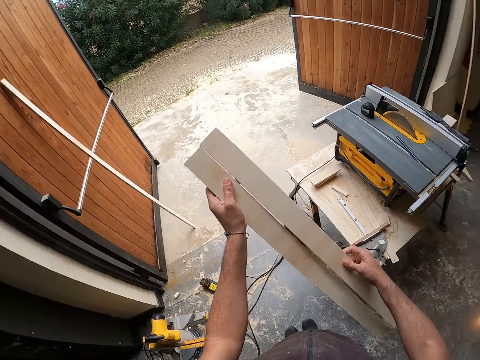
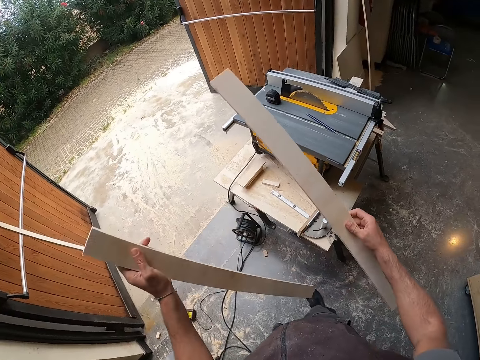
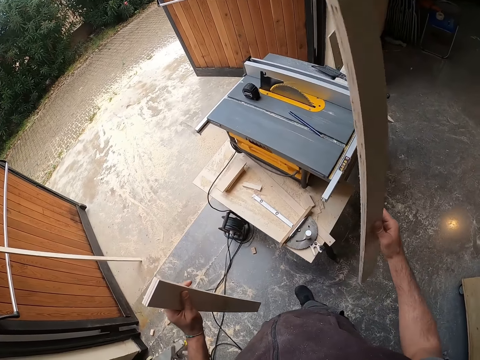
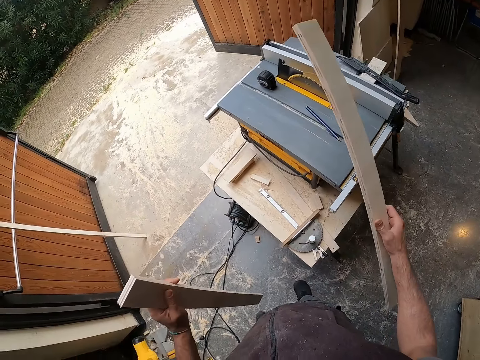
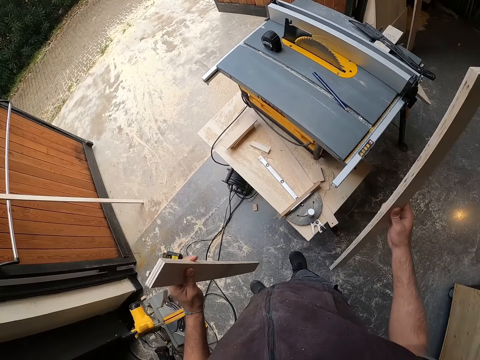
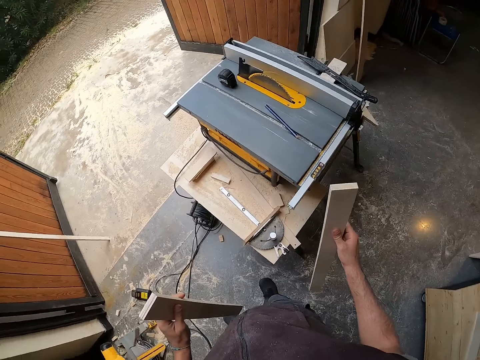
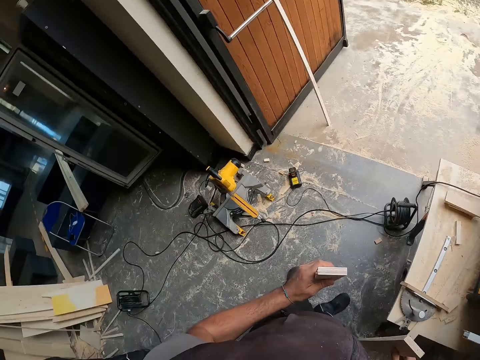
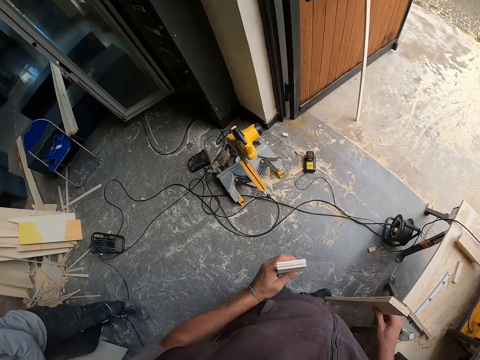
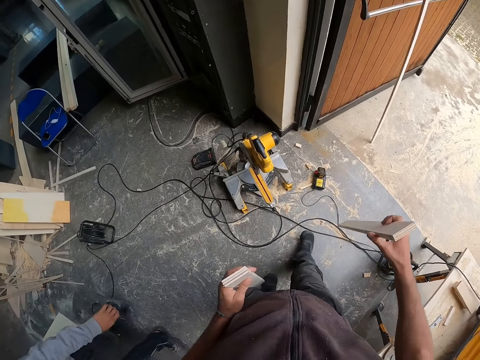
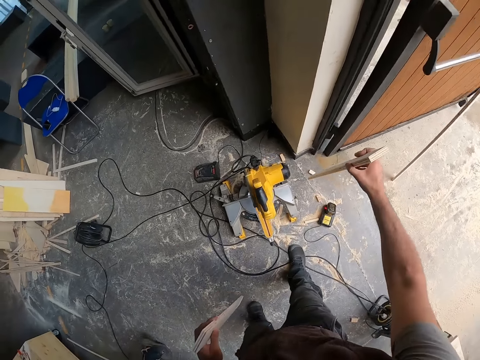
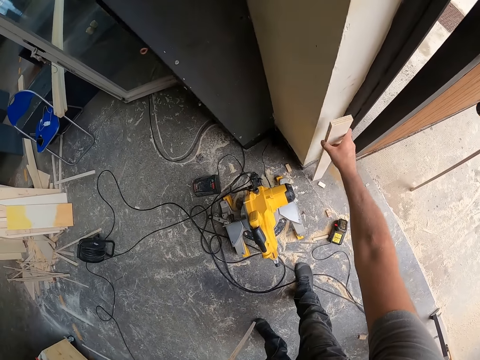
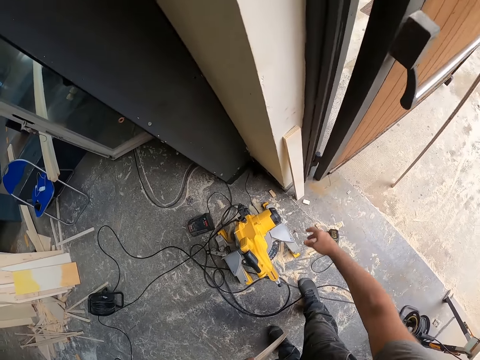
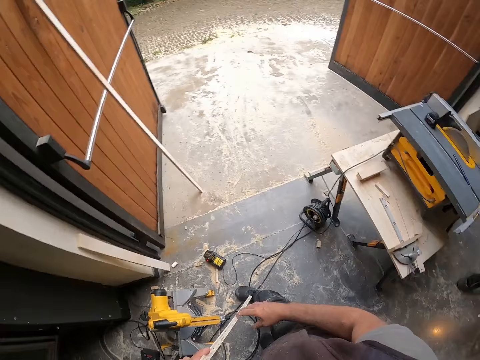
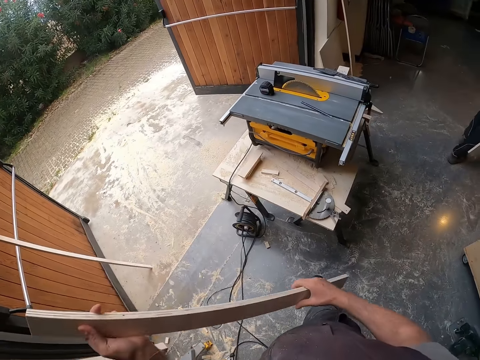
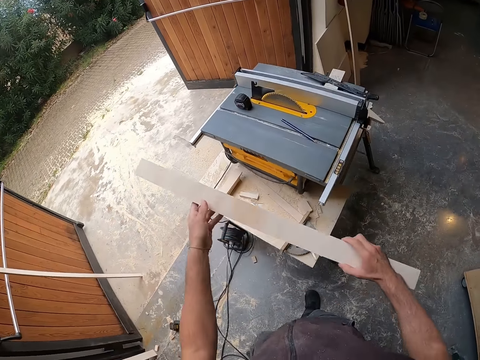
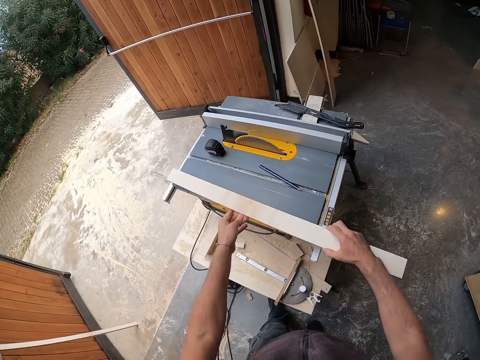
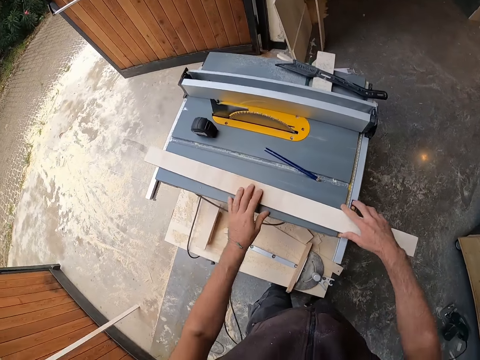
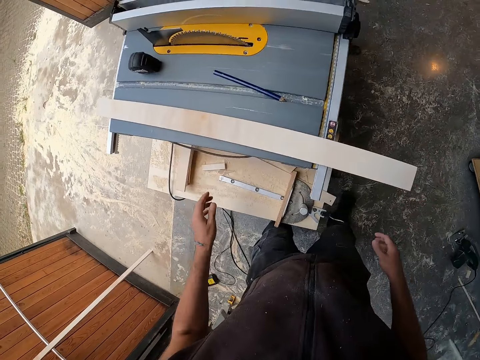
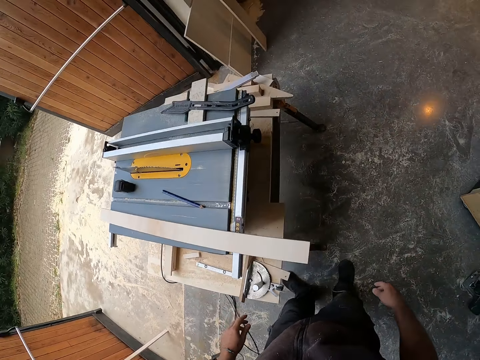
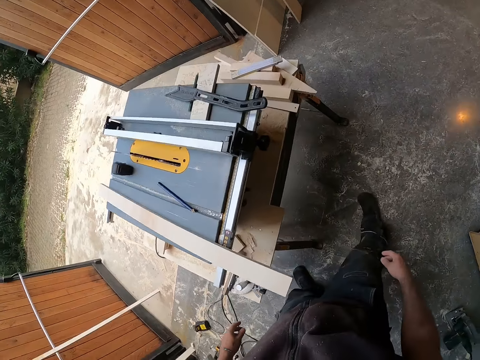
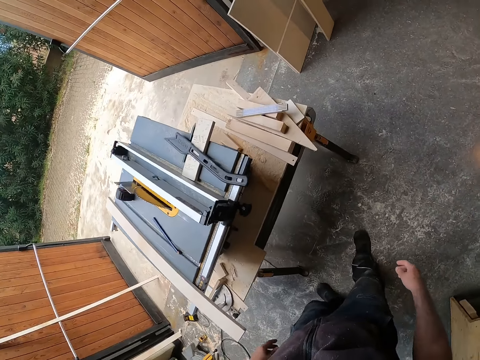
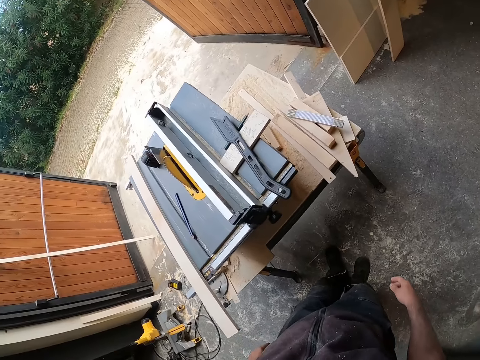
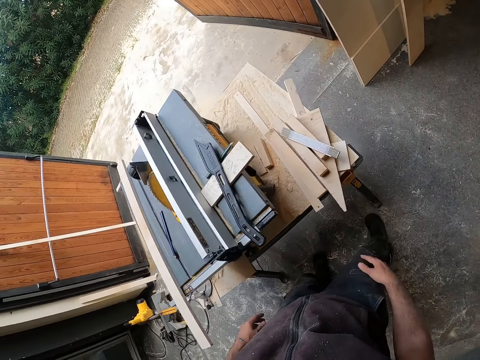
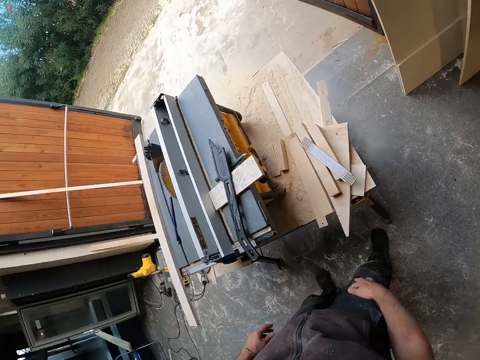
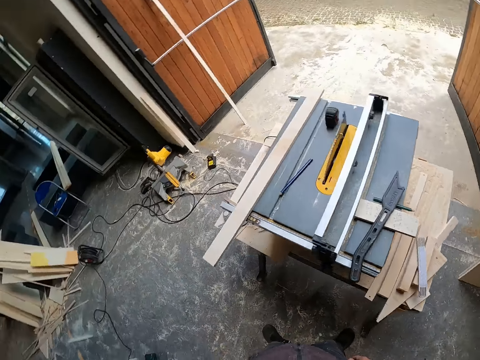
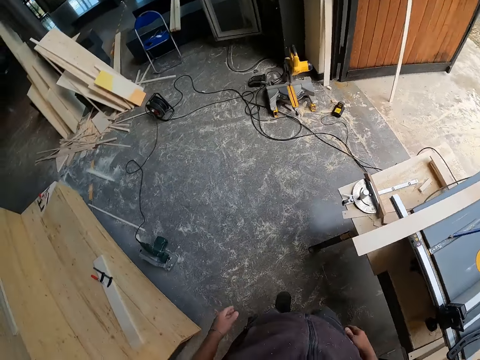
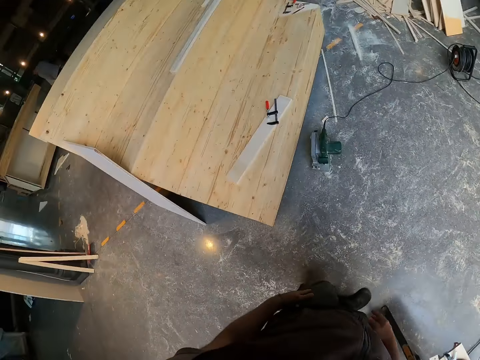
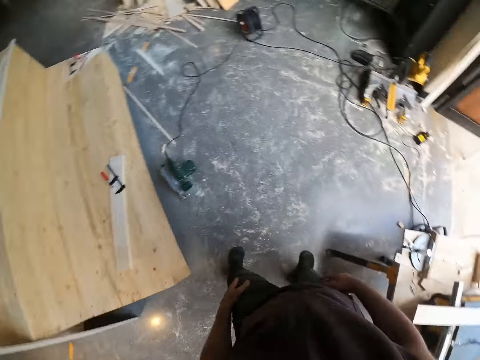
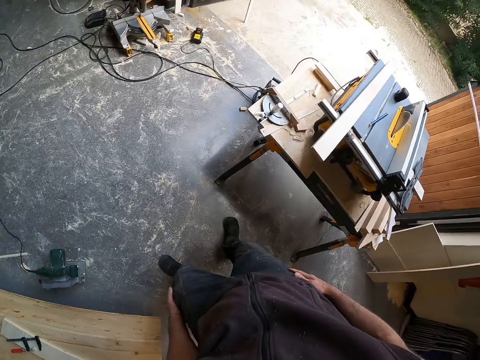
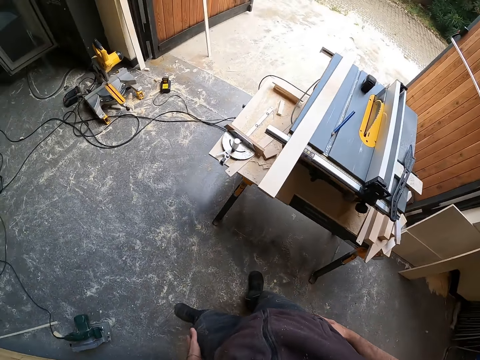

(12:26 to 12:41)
The camera wearer separates the chipboards or wood planks with both hands. He holds the chipboards in both hands. He turns around. He drops the wood plank in his right hand by the wall. He turns around. He holds the wood plank in both hands. He places the wood plank on the table saw with both hands. He walks around. He holds his right thigh with his right hand. He looks around.

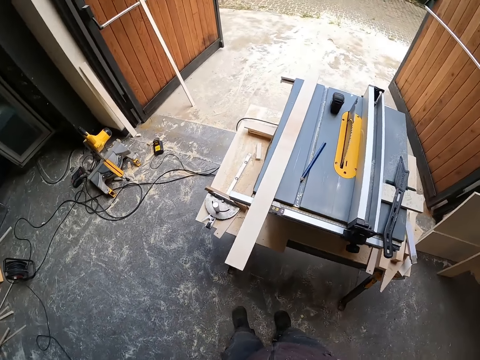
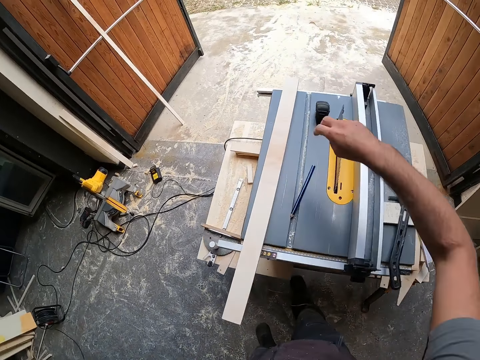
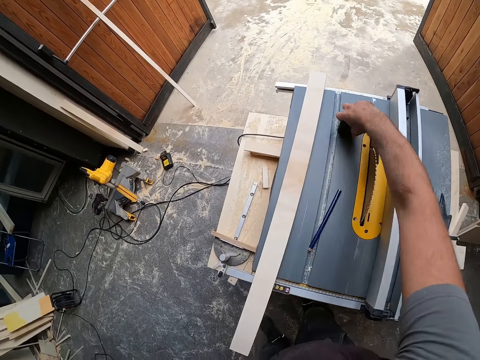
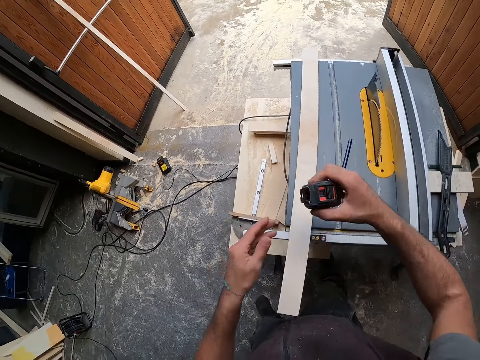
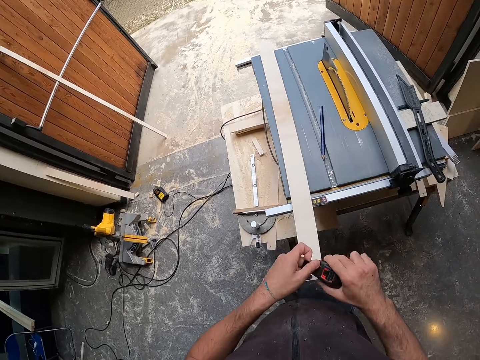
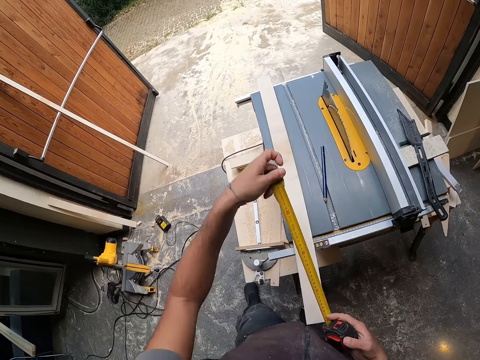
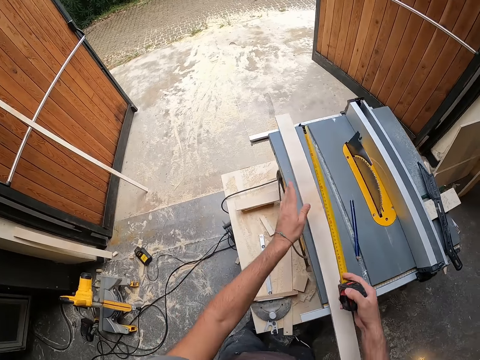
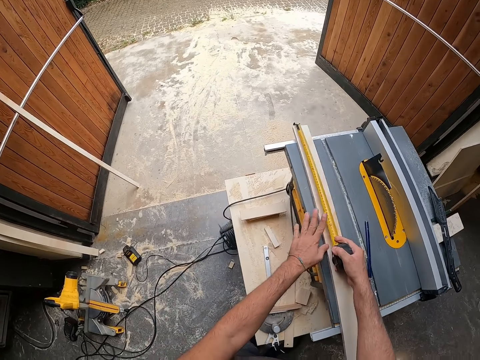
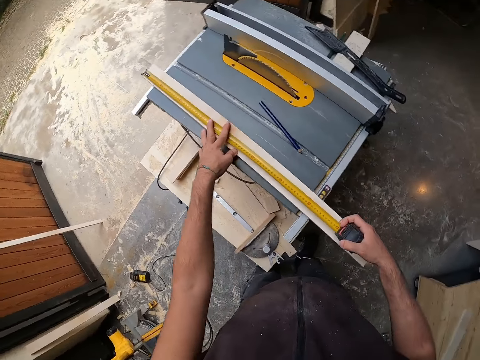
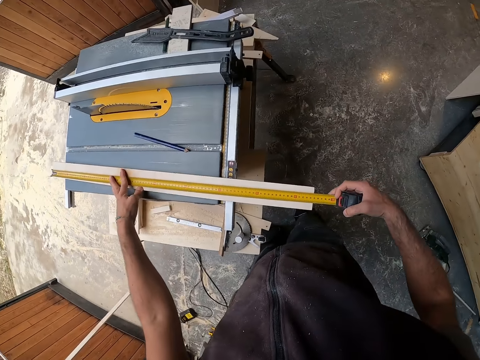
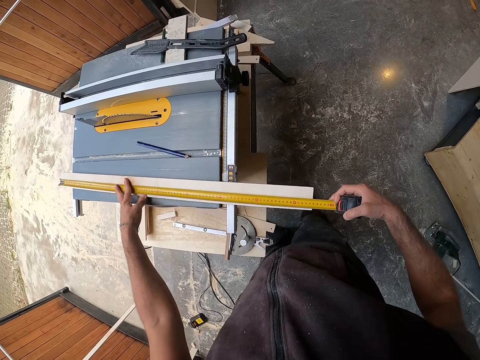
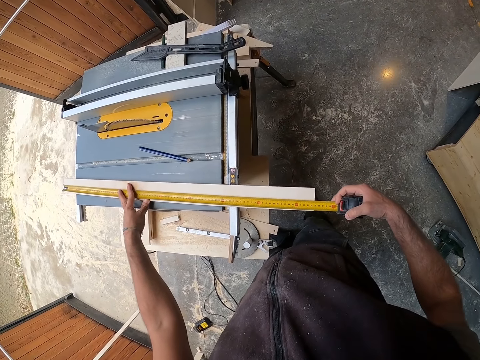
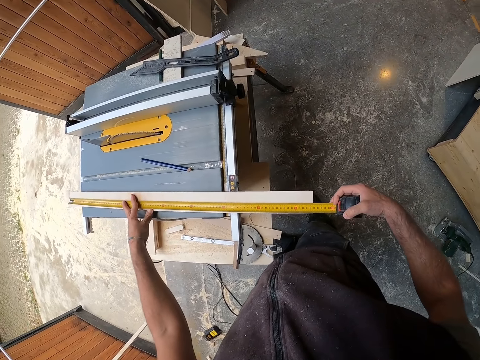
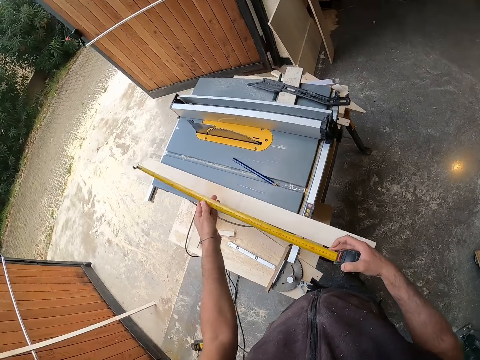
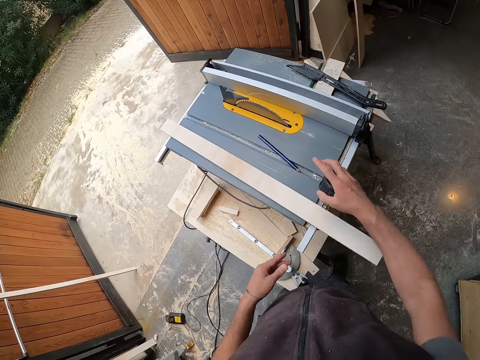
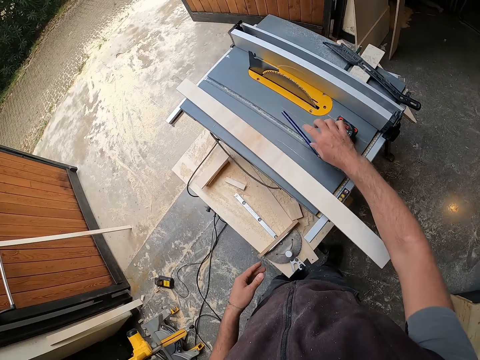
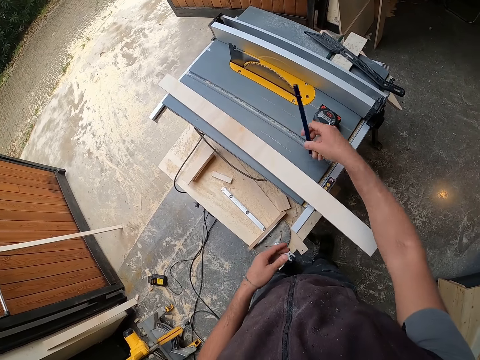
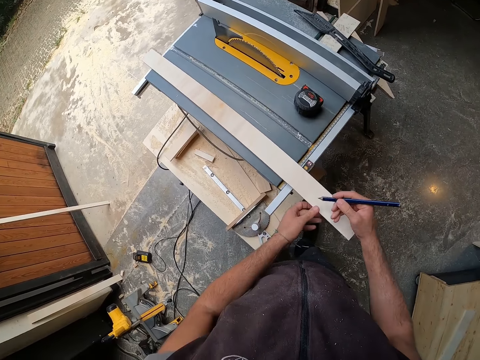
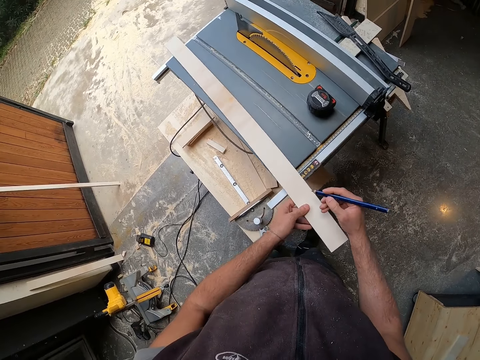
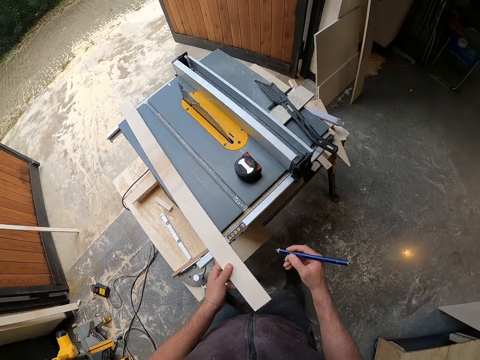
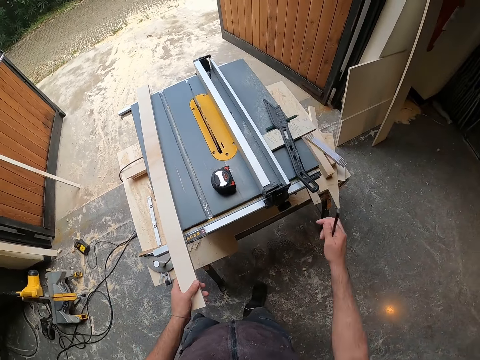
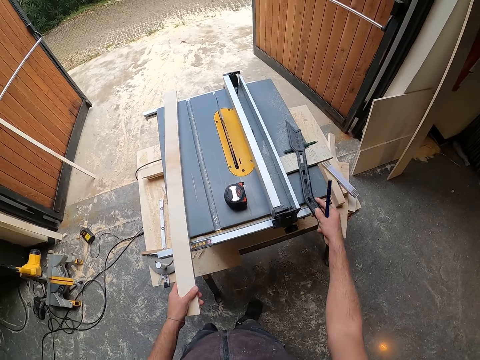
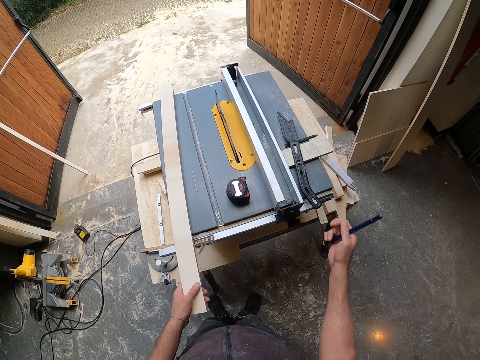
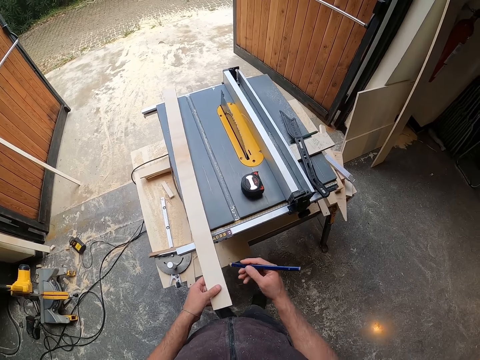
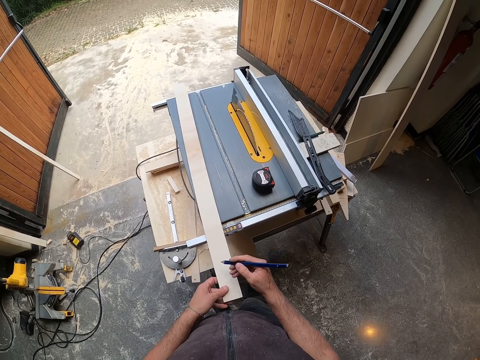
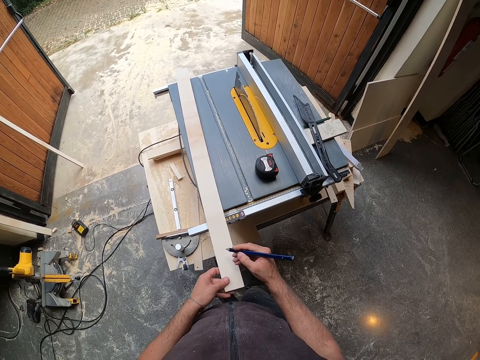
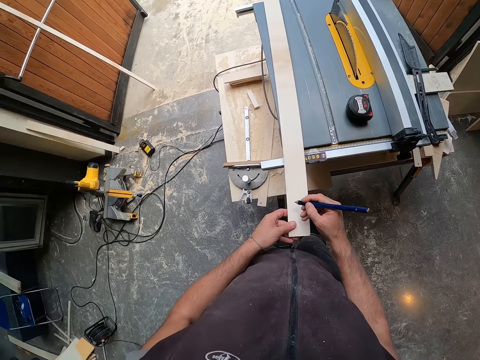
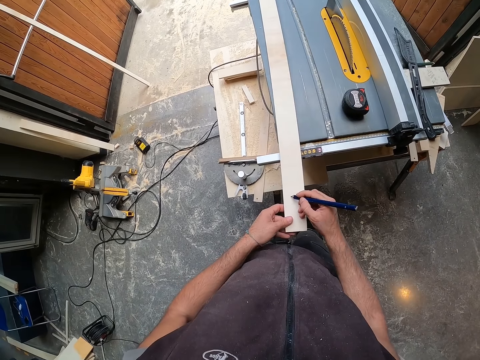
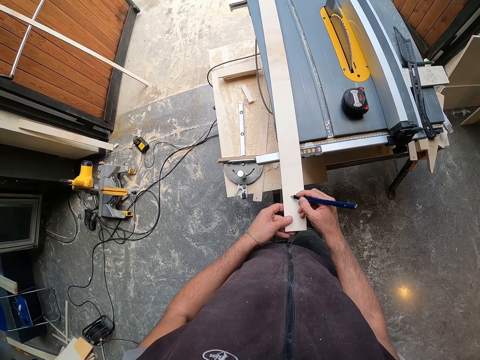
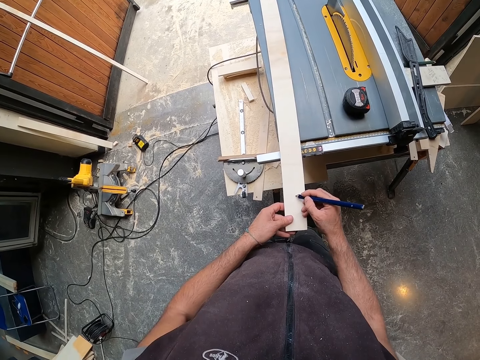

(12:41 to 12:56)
The camera wearer picks up the measuring tape or tape measure from the table saw with his right hand. He measures the wood plank or chipboard with the measuring tape in both hands. He holds the tape measure with both hands. He pulls the tape measure with his left hand. He removes the measuring tape from the plank with both hands. He drops the measuring tape on the table saw with his right hand. He picks up the pen or pencil from the table saw with his right hand. He holds the wood plank with his left hand. He writes on the chipboard with the pencil. He adjusts the push stick on the table saw with his right hand. He marks the wood plank with the pen in his right hand.
